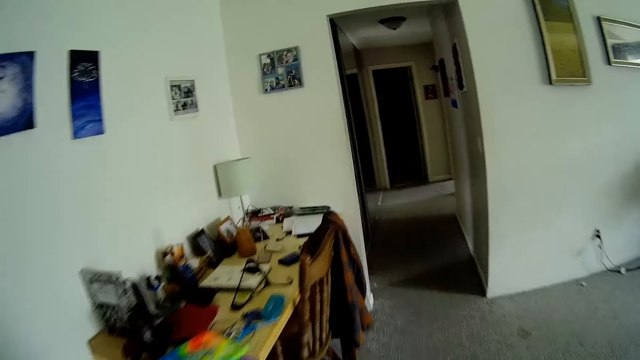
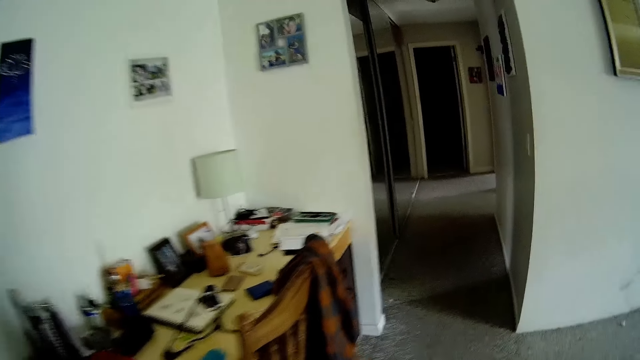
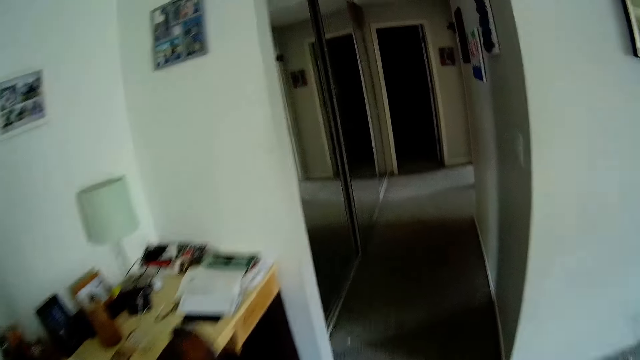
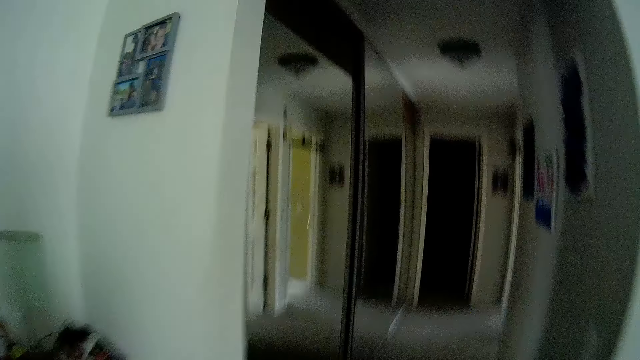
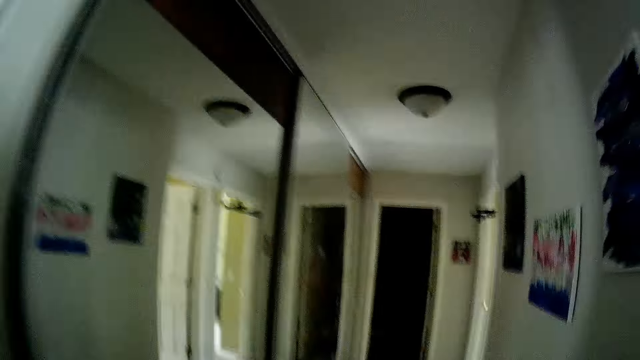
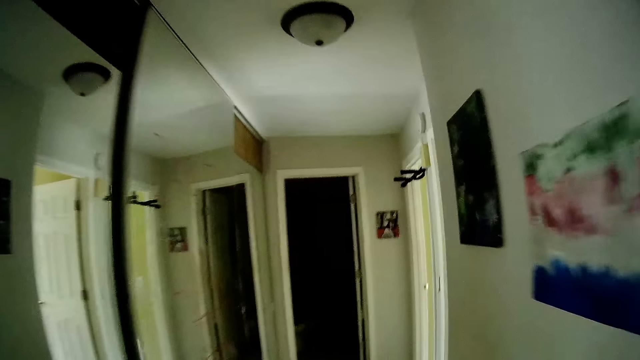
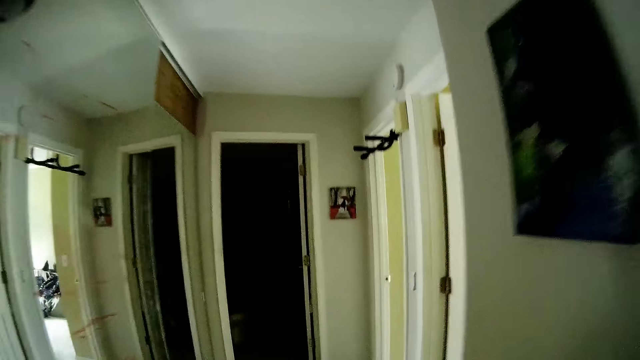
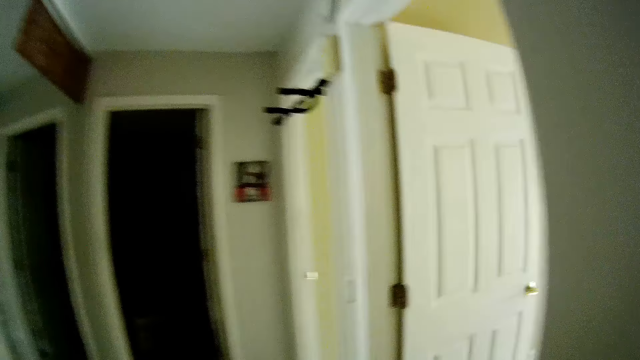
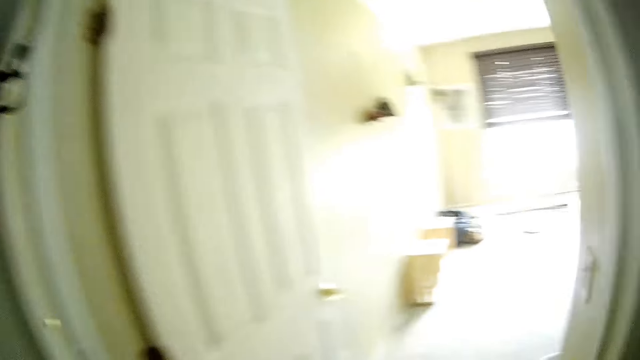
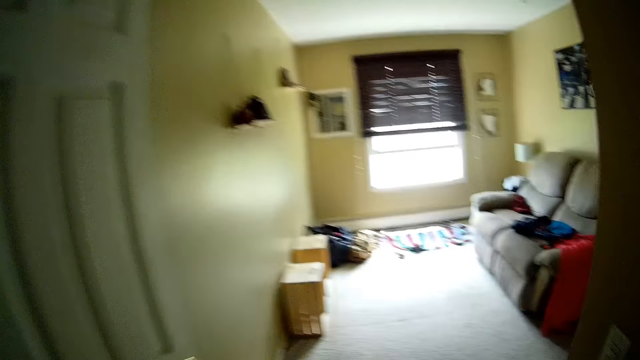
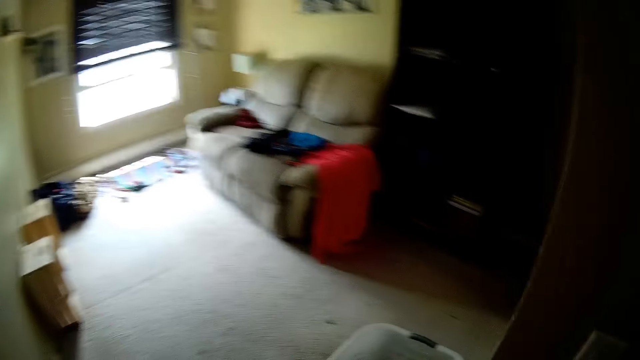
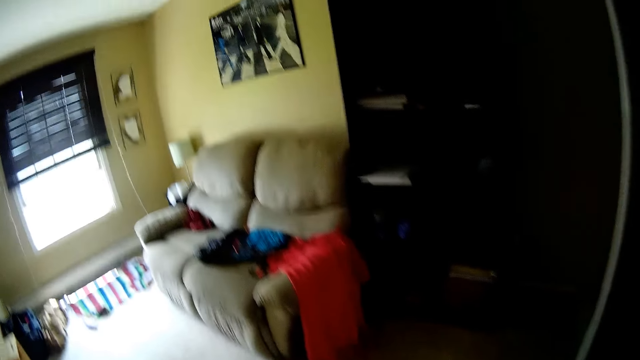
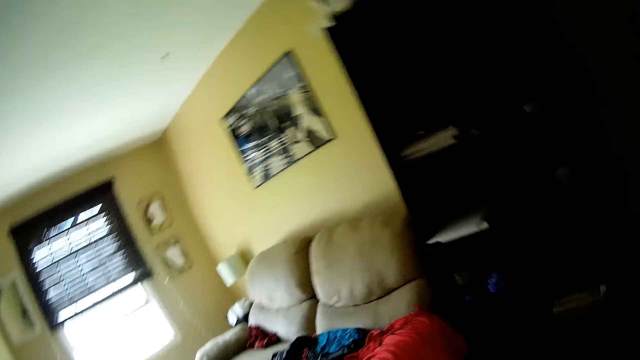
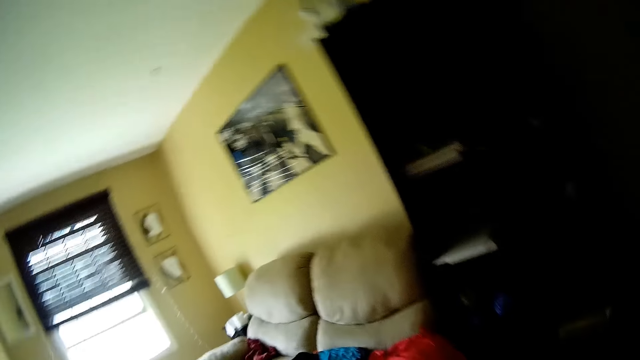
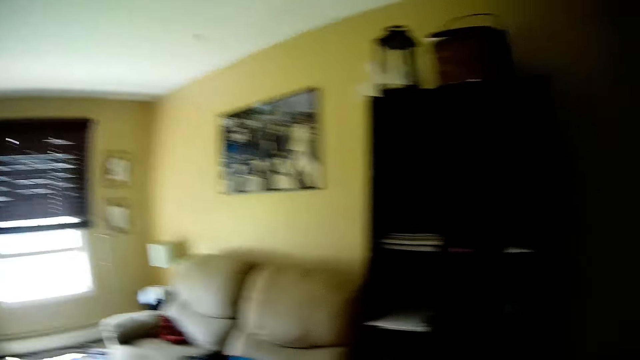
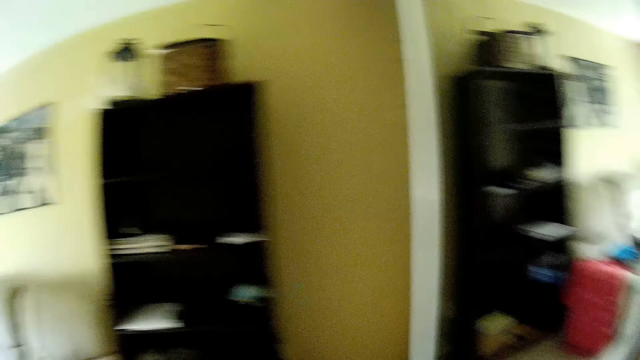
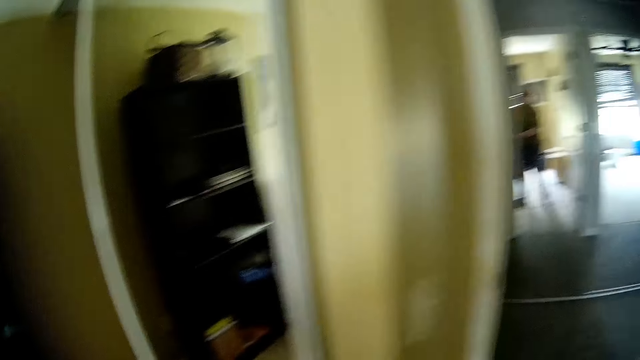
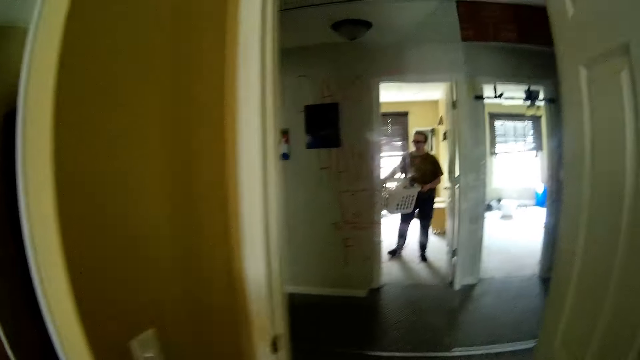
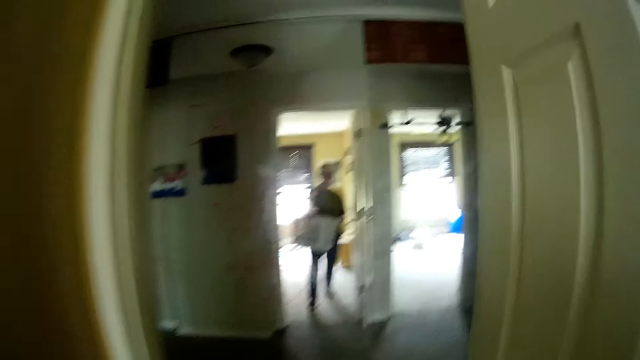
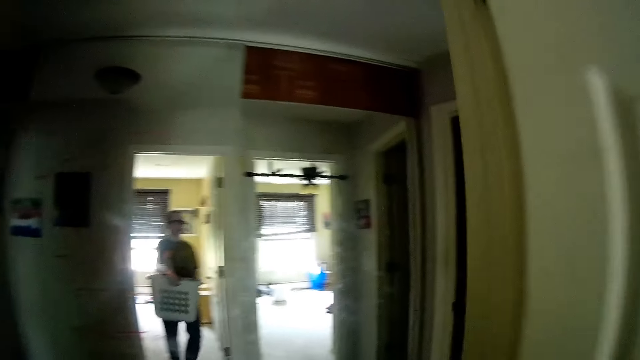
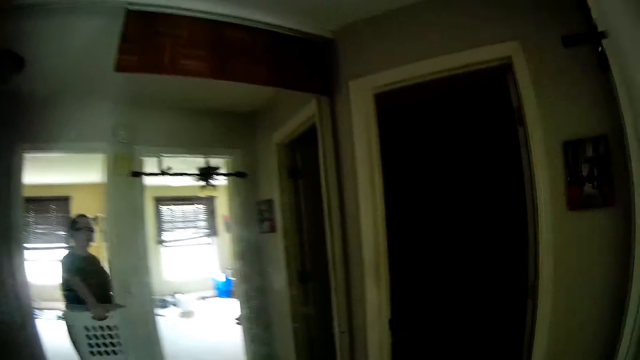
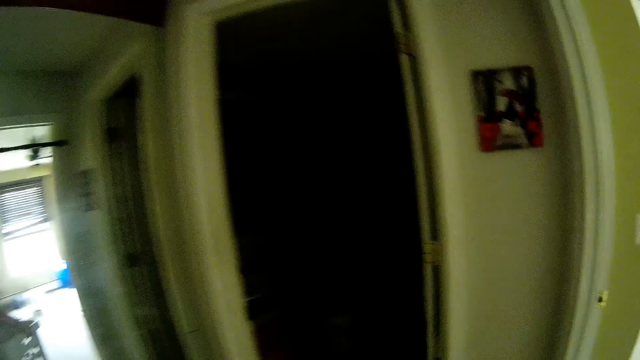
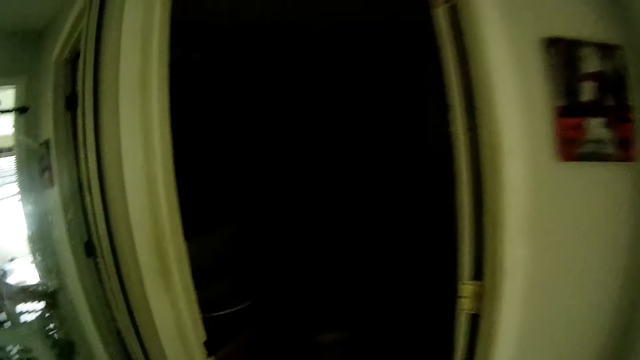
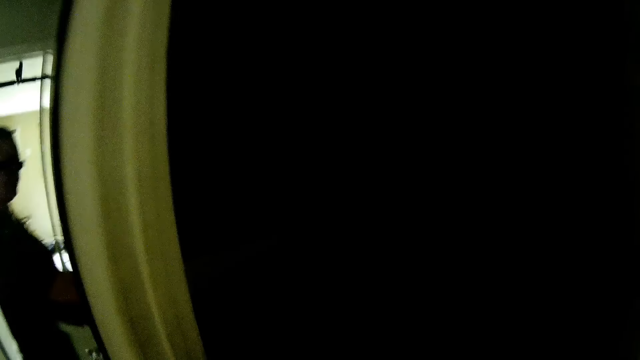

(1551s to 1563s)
The camera wearer looks around. She turns around. She walks towards a toilet from the sitting room. She carries a basket with her hands.

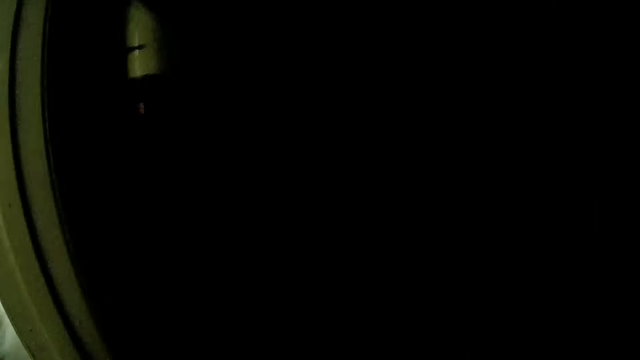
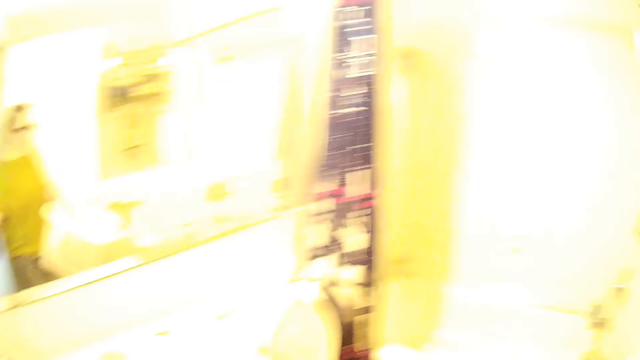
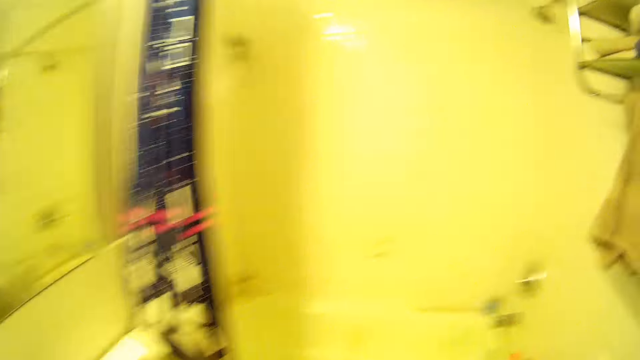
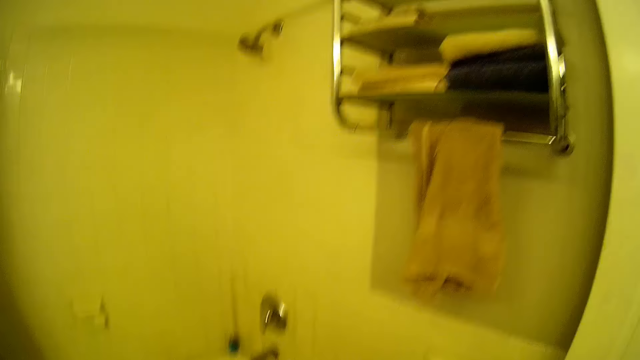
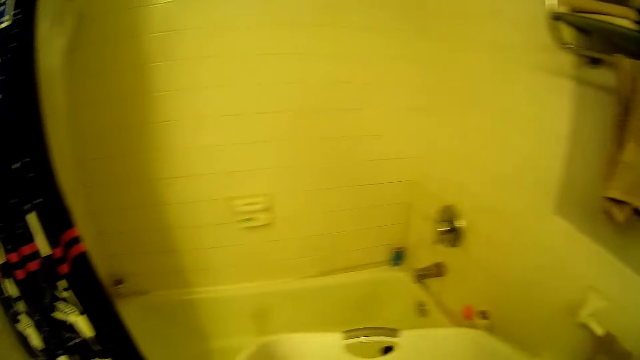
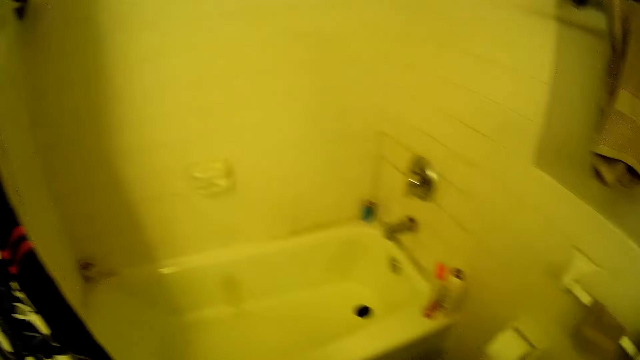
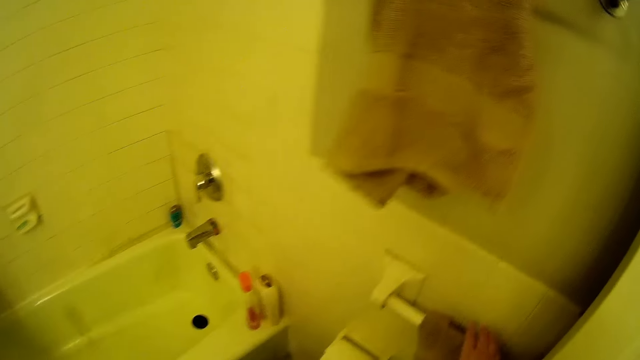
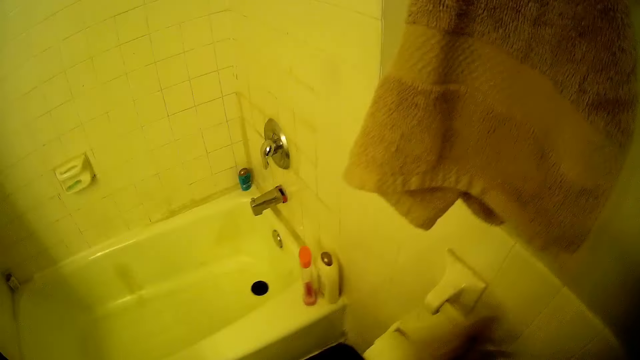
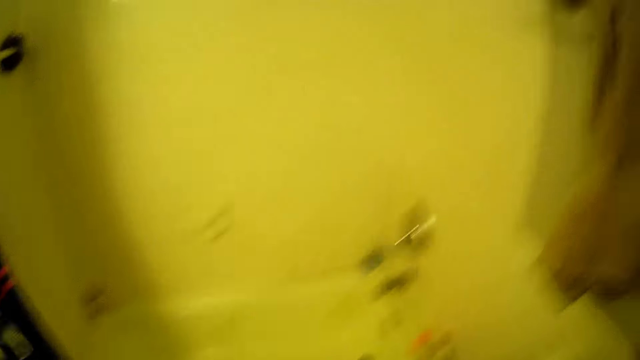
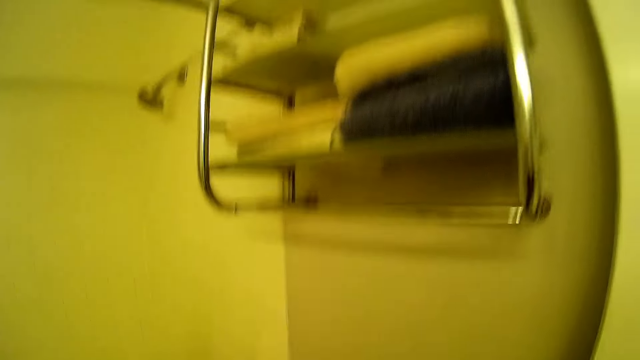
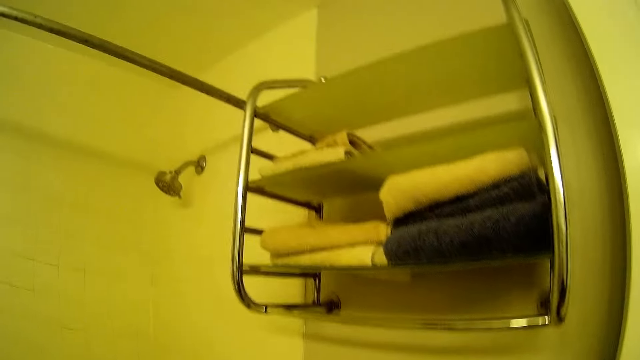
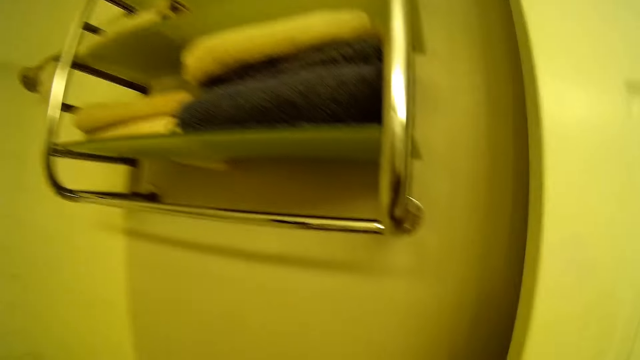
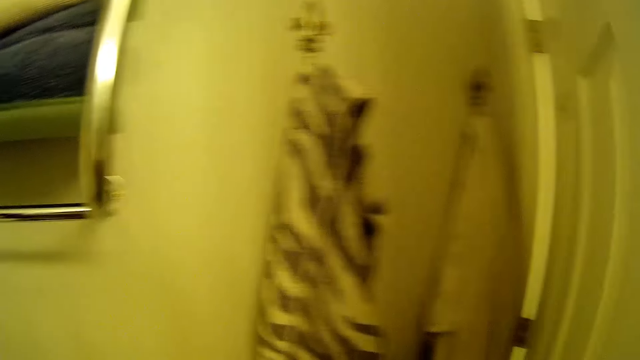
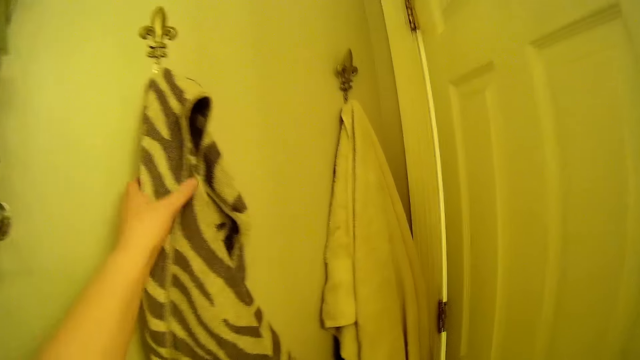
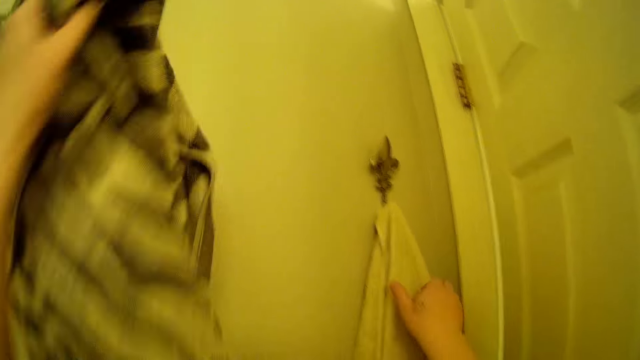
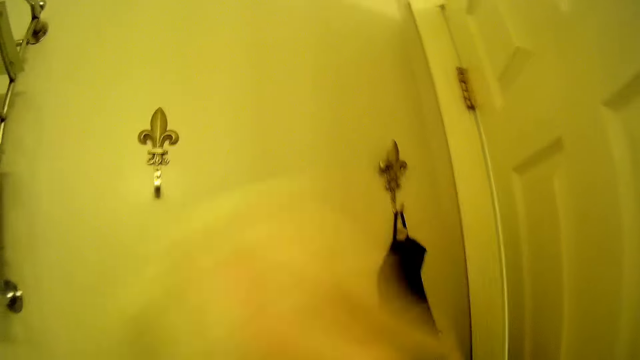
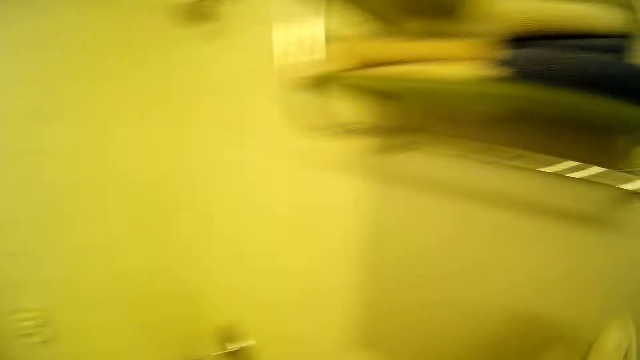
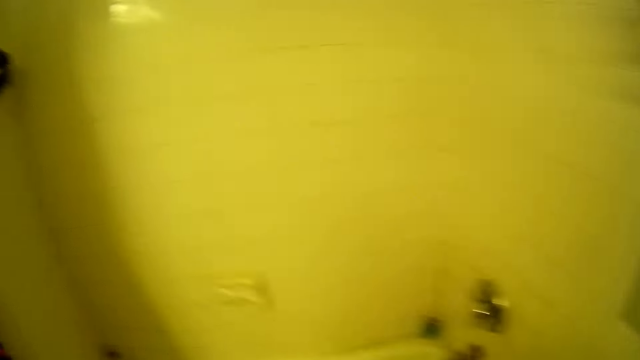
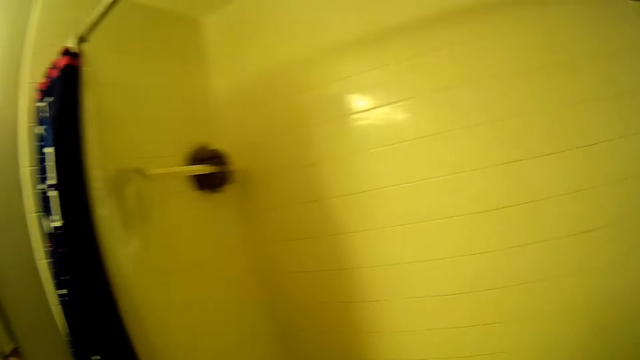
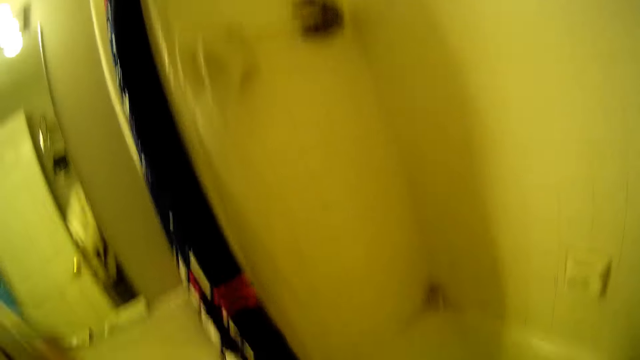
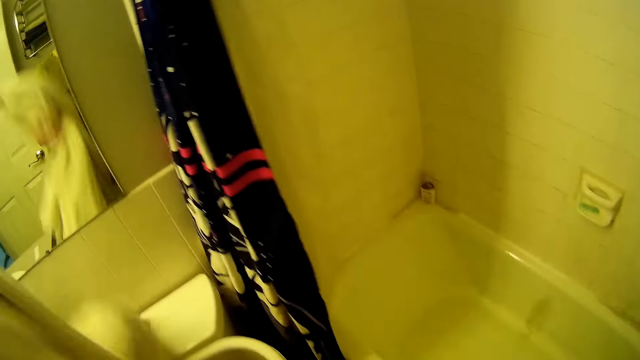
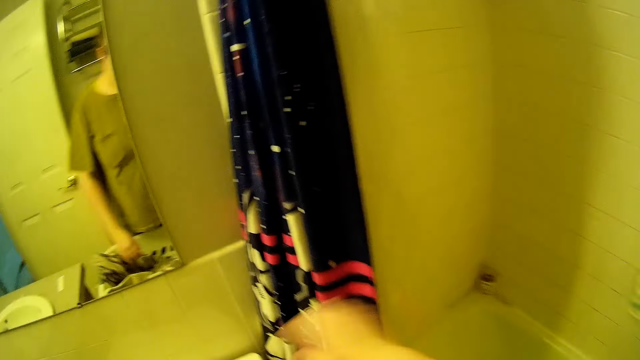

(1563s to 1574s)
The camera wearer turns on the bathroom lights. She drops down the laundry basket. She picks a towel from the toilet rack with her right hand. She takes another towel. She picks a cloth from a wall hanger with her left hand. She picks another towel from the wall hanger with her right hand. She drops the clothes in the basket with her left hand. She puts a towel in the sink.
